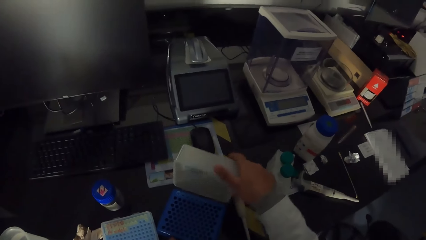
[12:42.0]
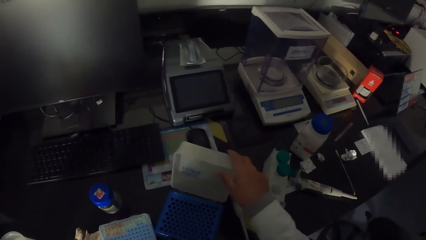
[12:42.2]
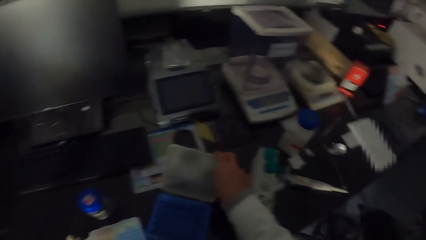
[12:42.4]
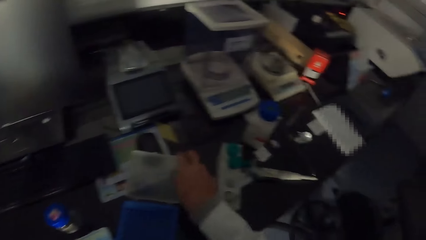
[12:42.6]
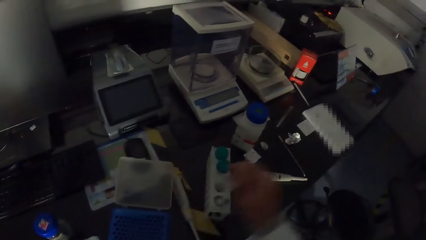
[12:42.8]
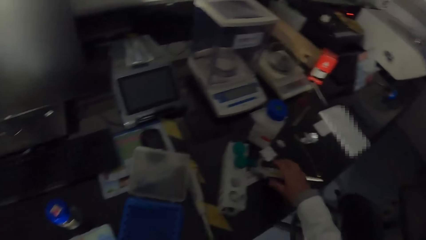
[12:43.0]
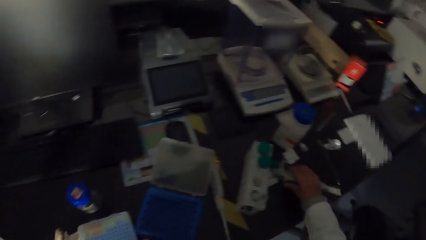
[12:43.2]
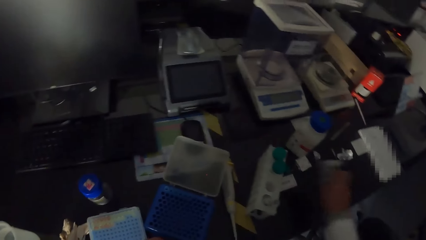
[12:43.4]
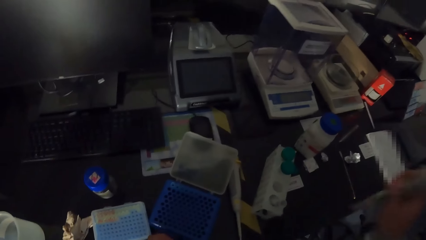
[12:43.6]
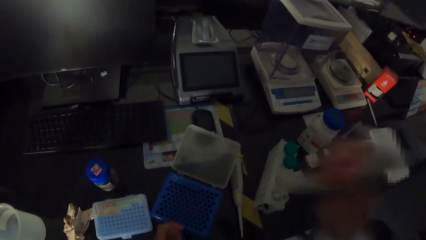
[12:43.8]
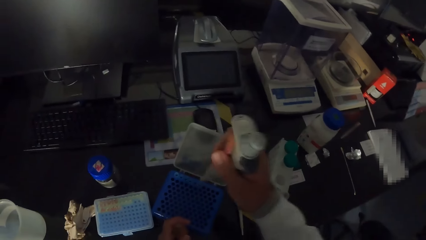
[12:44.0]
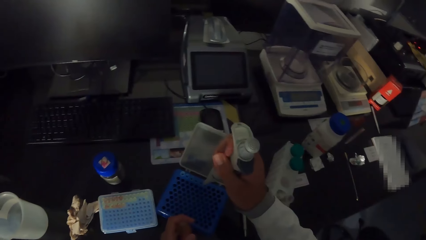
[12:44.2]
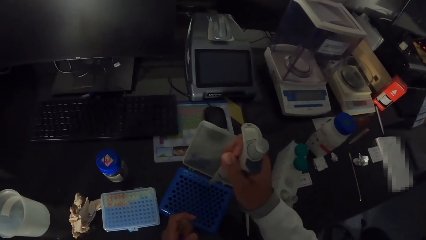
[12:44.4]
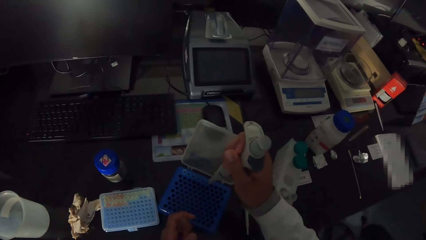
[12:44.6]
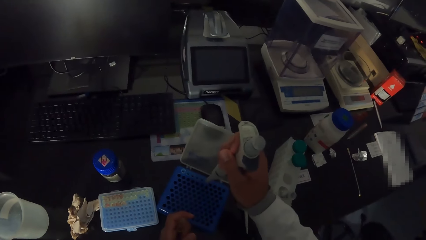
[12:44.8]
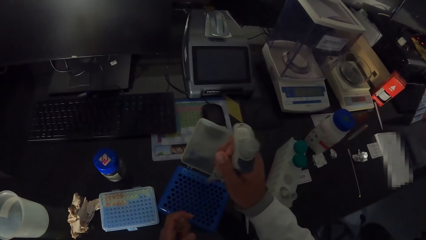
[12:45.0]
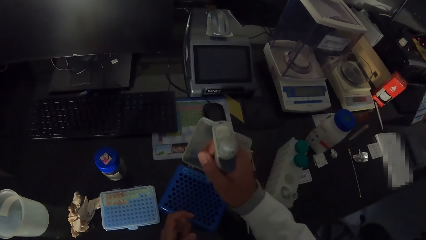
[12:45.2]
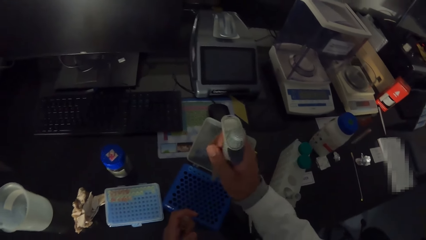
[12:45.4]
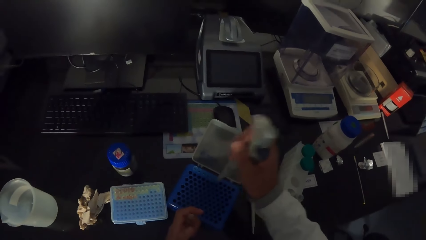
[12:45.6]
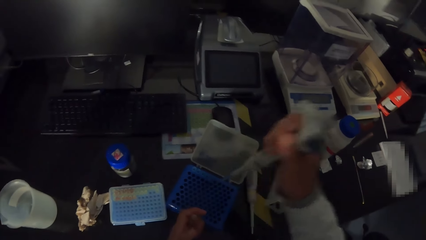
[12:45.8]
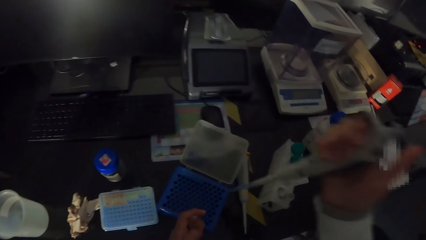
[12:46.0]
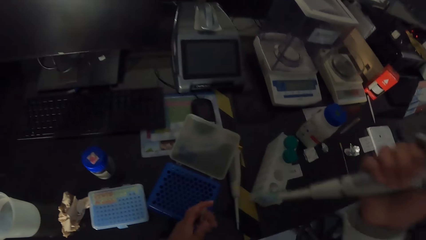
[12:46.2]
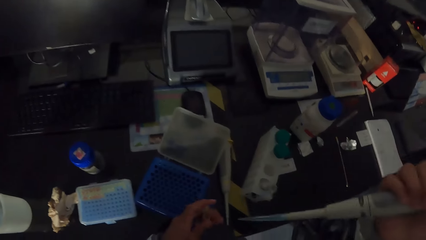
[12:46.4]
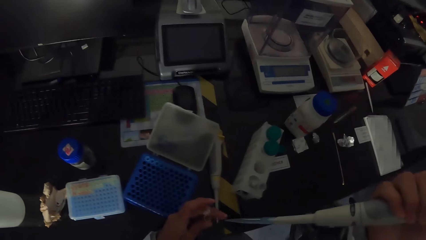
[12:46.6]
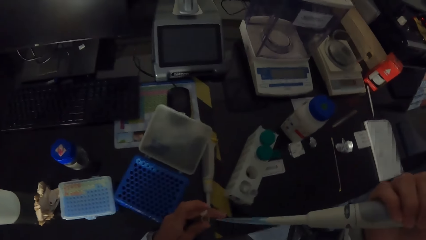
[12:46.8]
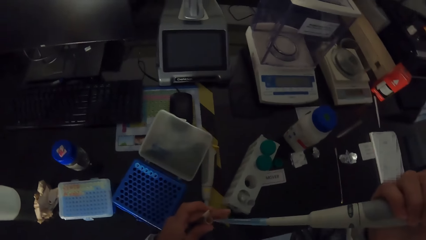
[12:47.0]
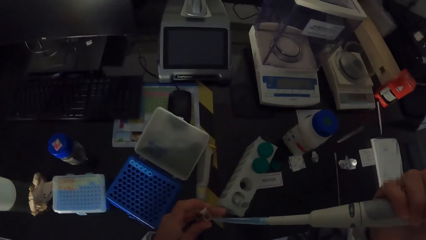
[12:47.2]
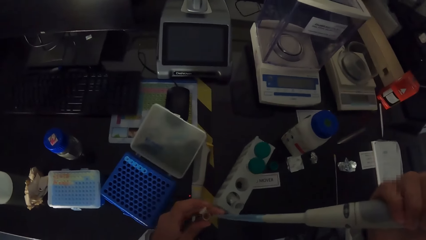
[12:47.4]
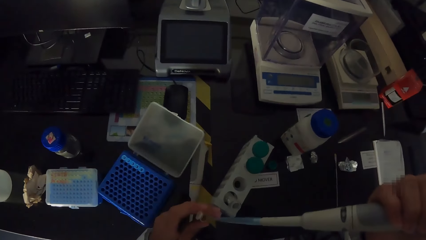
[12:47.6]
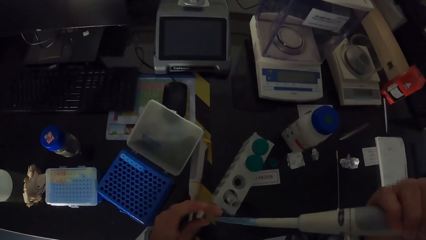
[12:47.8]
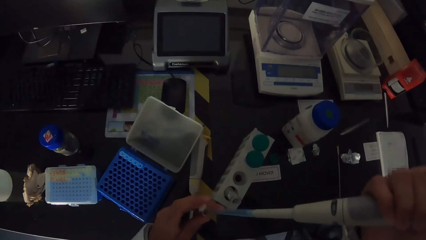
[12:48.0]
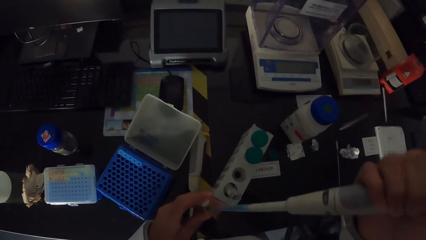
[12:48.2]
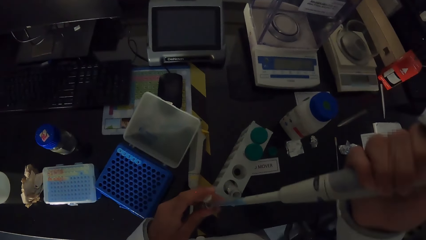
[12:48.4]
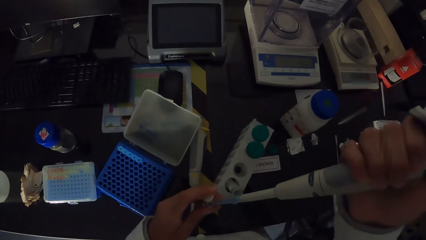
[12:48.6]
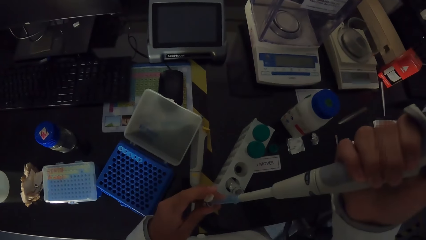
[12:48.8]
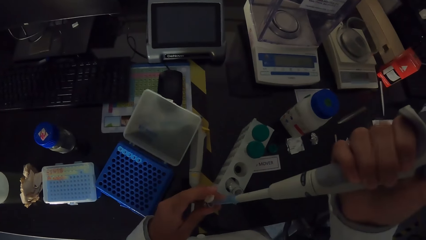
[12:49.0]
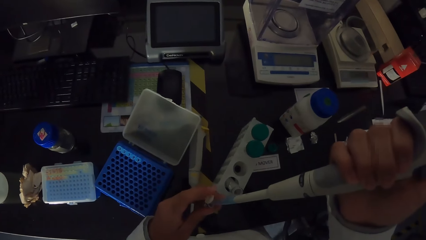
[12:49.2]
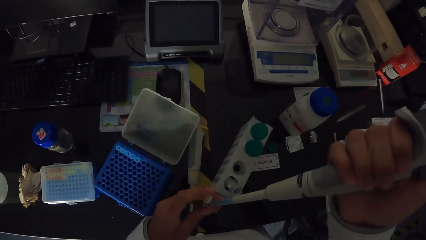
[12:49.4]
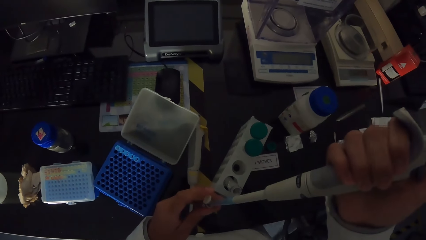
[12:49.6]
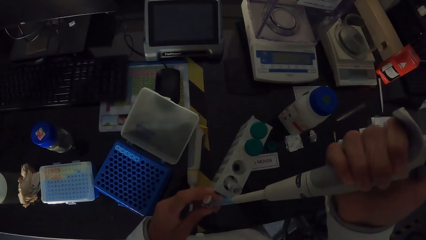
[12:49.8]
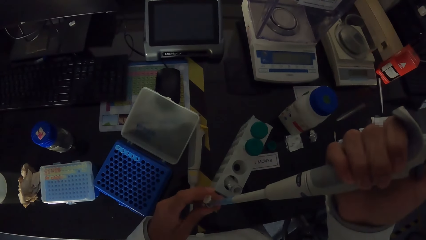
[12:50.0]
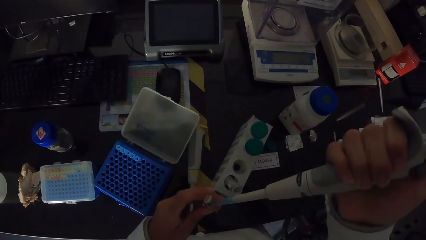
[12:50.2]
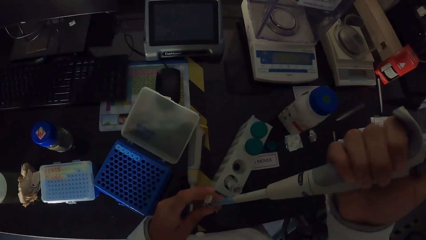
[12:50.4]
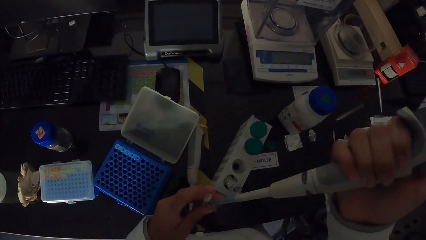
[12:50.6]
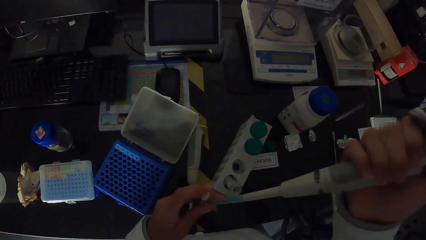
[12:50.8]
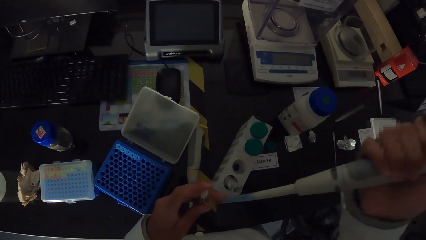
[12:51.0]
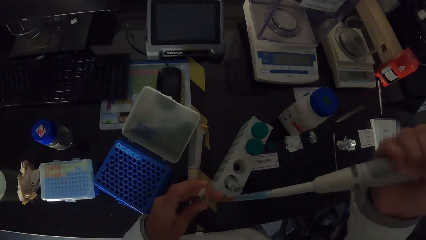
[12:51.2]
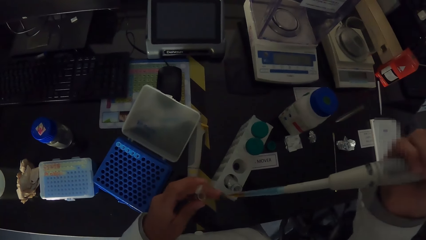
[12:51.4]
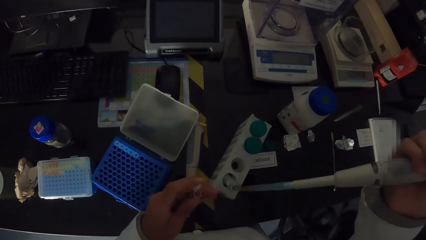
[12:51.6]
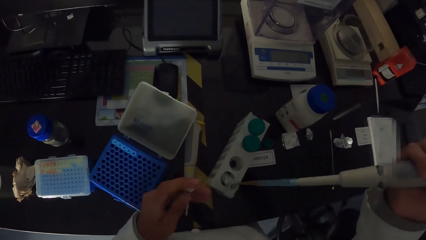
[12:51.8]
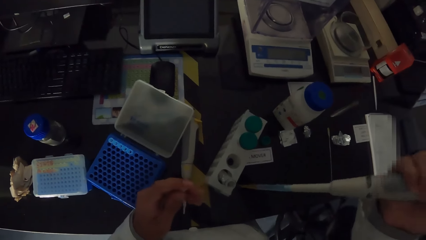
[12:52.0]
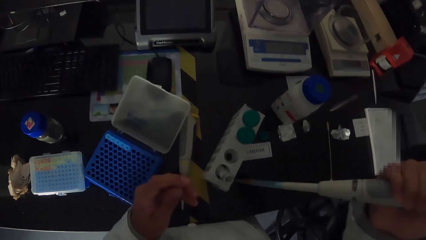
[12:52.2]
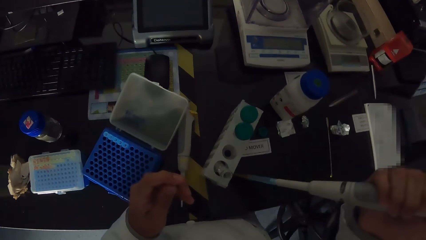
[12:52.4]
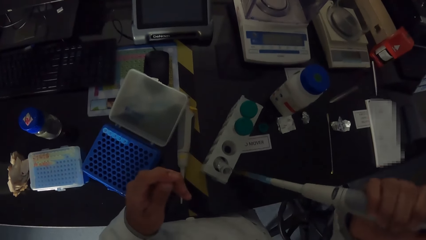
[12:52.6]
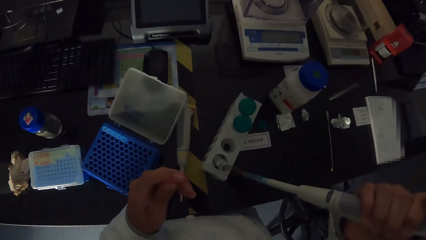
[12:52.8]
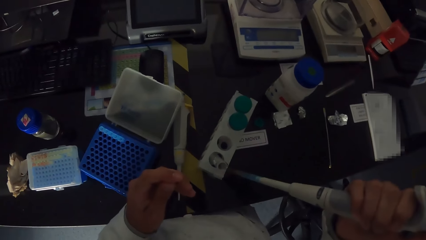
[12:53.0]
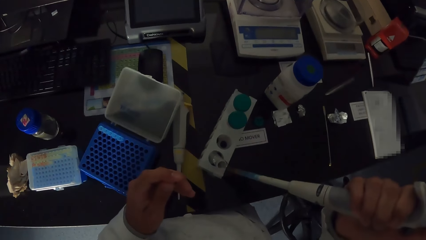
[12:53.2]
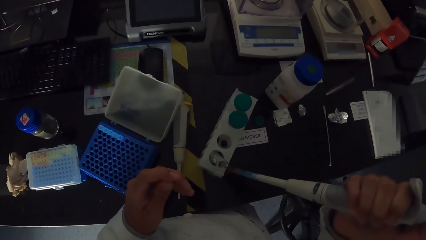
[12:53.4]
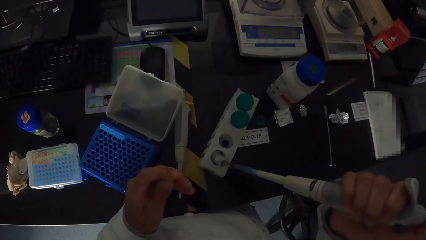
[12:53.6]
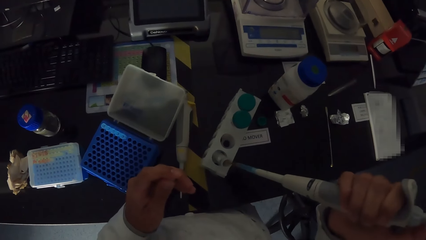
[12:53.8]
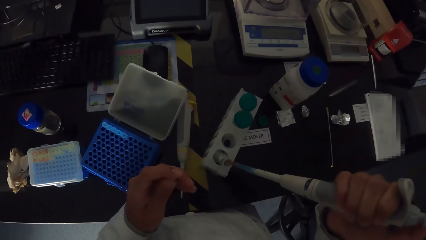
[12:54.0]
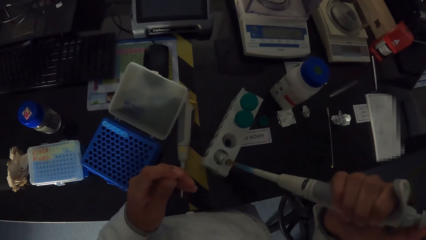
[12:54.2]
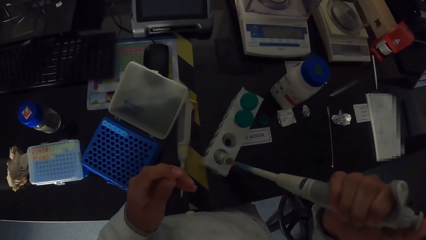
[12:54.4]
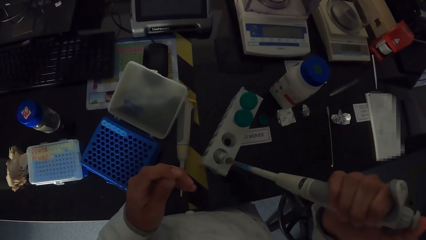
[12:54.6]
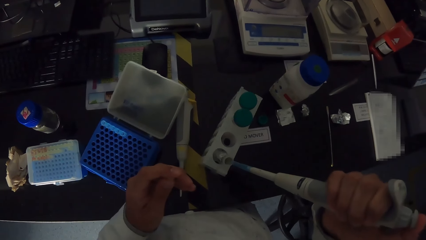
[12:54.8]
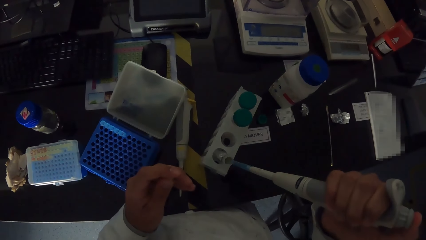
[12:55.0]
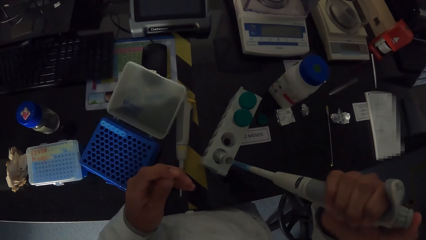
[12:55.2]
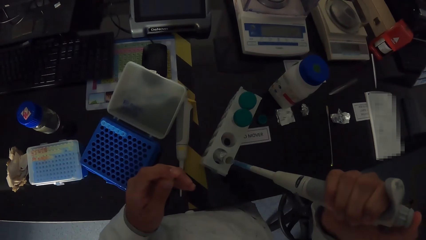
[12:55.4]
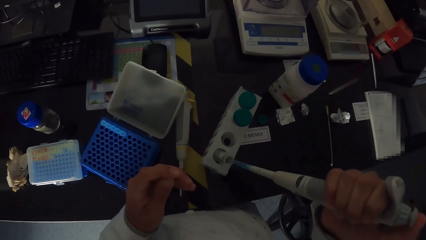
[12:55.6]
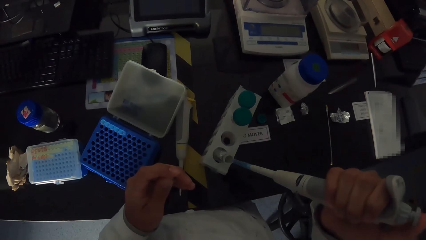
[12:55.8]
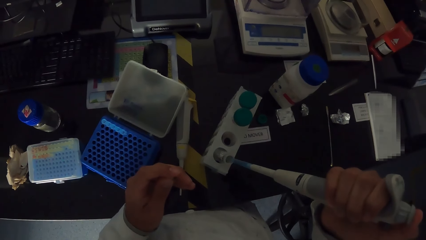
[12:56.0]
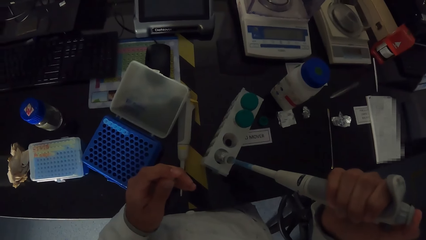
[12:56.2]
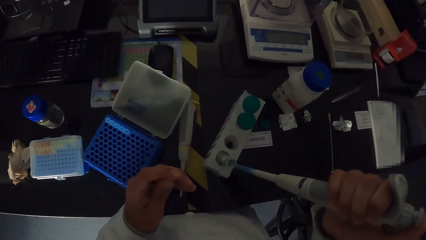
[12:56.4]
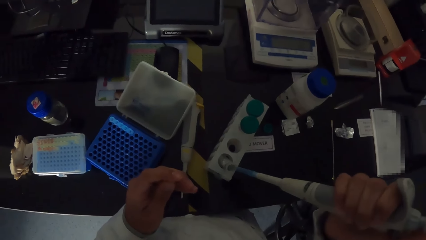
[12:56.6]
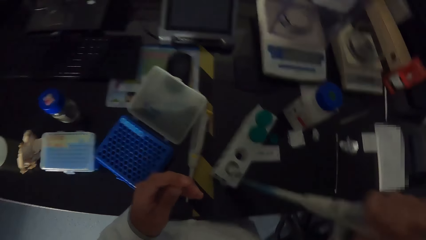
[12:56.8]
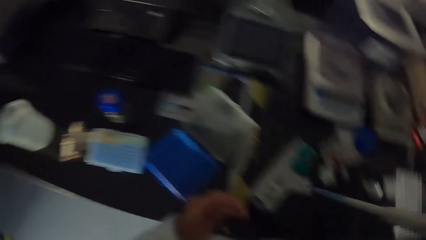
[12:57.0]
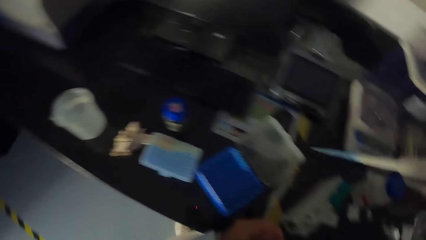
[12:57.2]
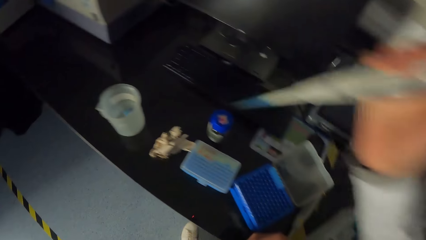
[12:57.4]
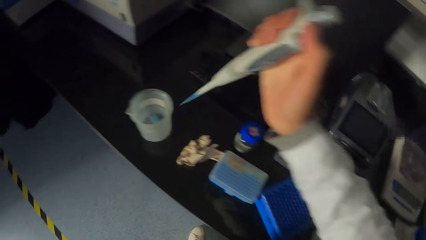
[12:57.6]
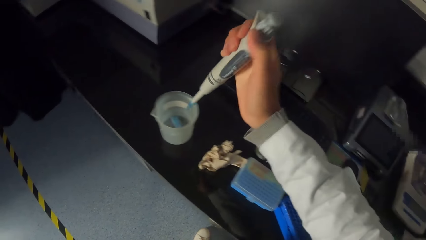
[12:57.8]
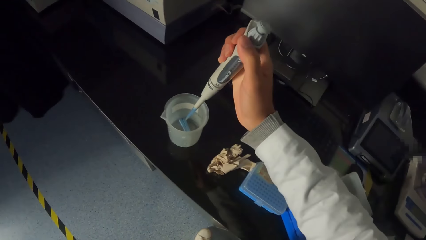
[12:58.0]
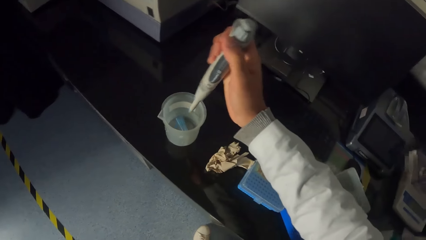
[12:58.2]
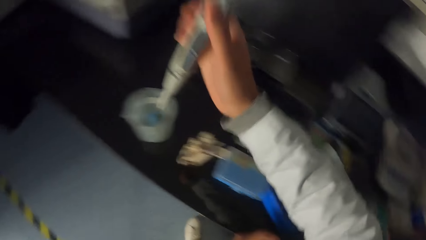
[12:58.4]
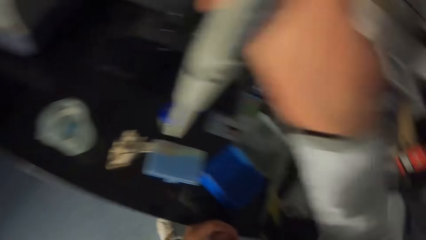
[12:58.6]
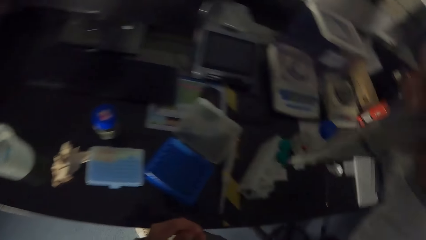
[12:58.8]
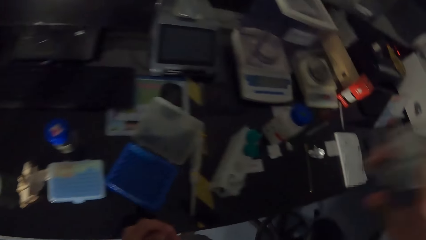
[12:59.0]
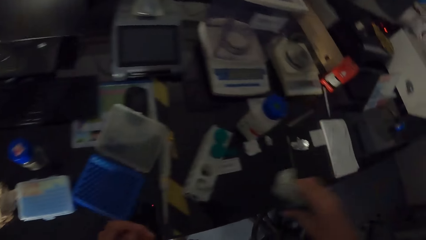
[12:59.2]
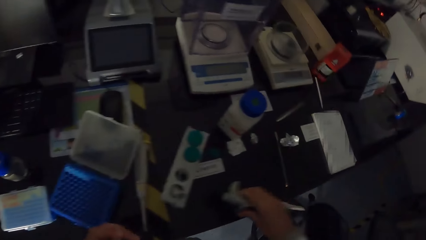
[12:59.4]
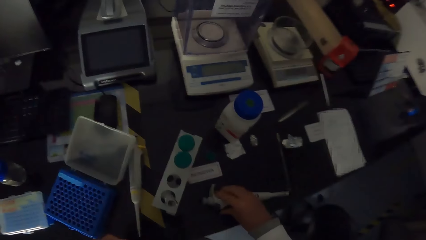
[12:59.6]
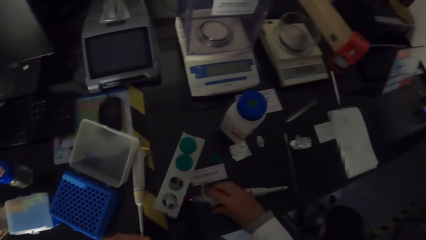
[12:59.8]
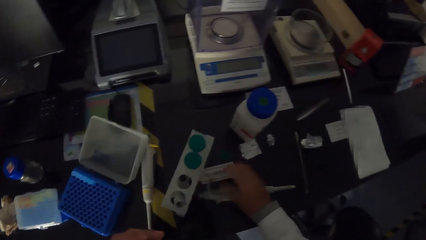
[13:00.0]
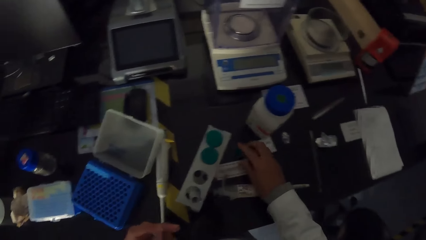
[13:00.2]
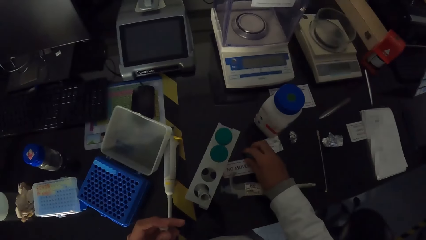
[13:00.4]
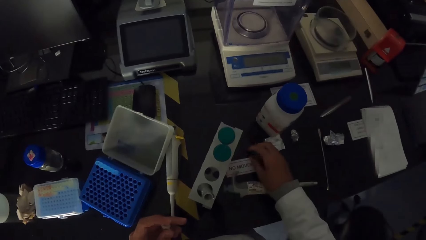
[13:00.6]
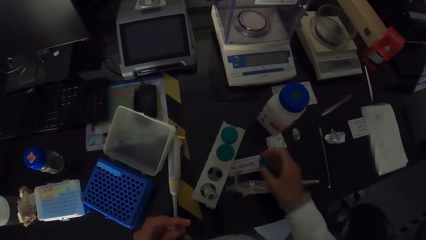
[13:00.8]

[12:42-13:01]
The camera wearer picks up the syringe or micropipette with his right hand. He presses the liquid in the syringe into the plastic with his right hand. He collects samples in the micropipette. He sucks the liquid in a test tube into the syringe with his right hand. He presses the liquid in the syringe into the test tube in the rack with his right hand. He presses the liquid in the syringe into a beaker with his right hand. He puts a dropper in the water. He drops the syringe on the table with his right hand.
